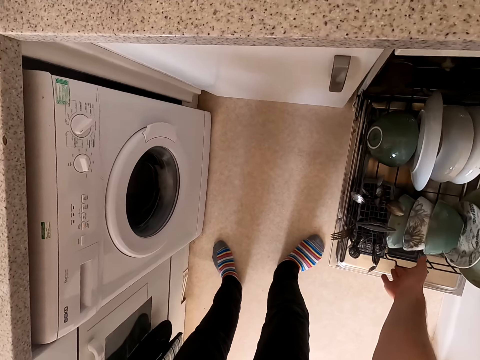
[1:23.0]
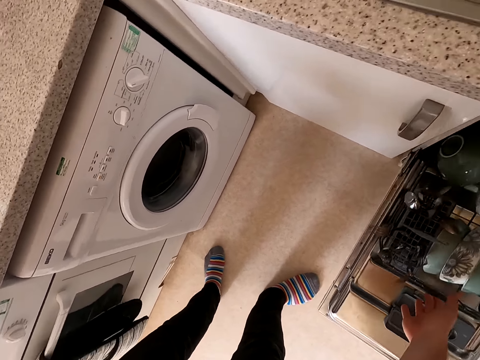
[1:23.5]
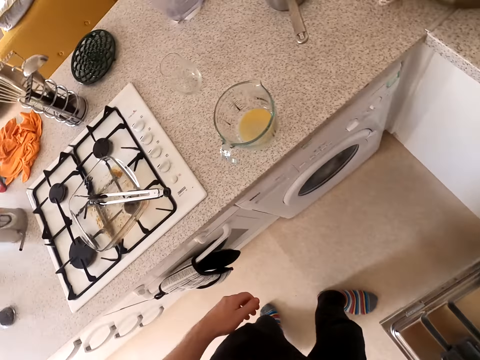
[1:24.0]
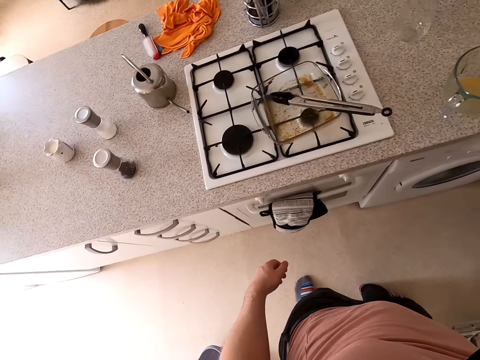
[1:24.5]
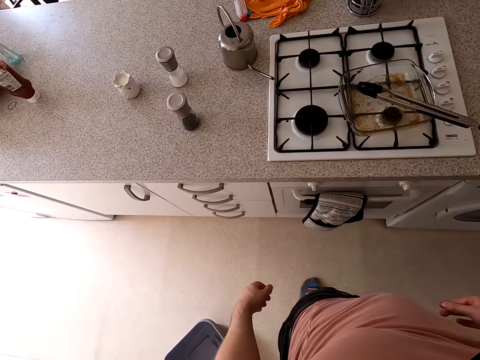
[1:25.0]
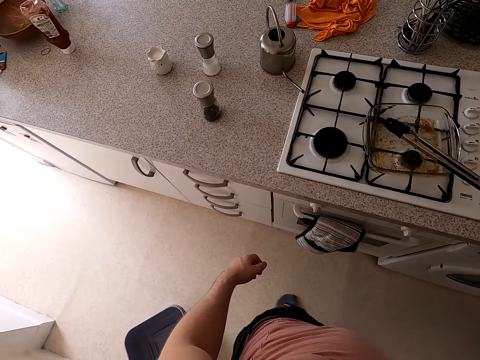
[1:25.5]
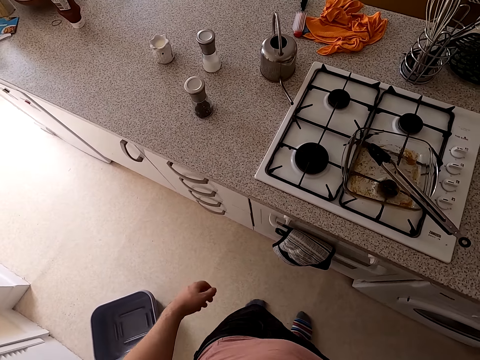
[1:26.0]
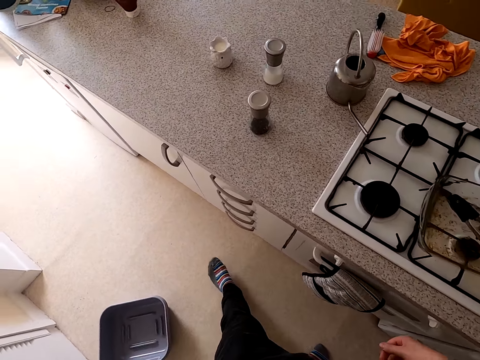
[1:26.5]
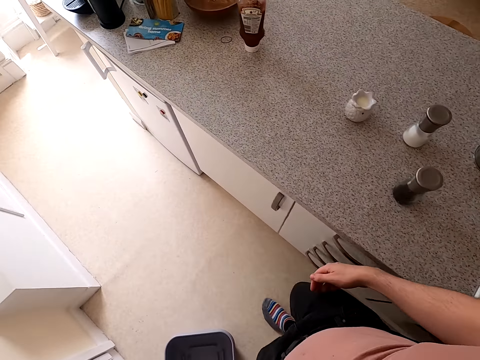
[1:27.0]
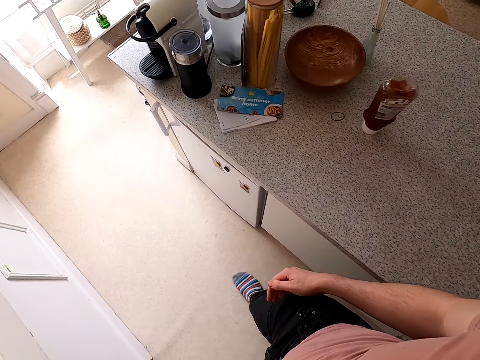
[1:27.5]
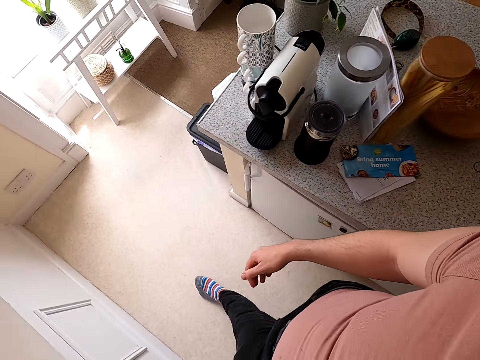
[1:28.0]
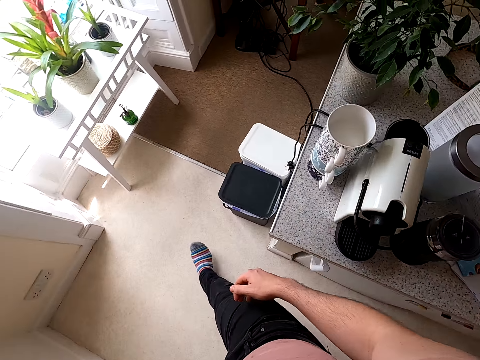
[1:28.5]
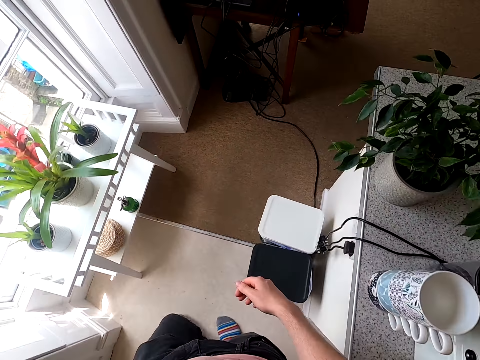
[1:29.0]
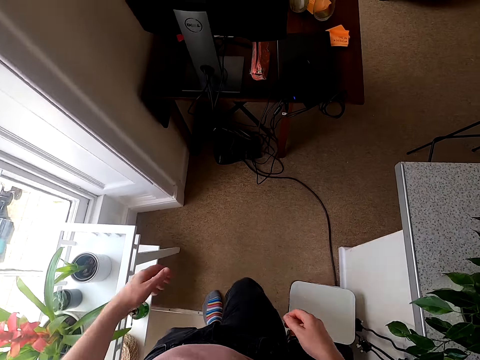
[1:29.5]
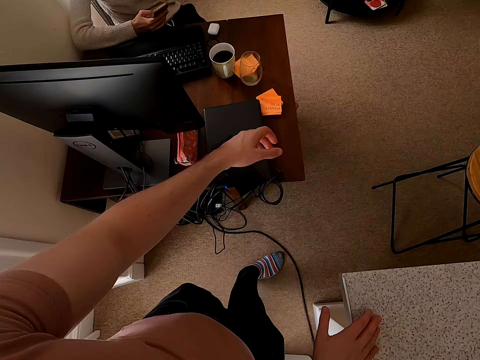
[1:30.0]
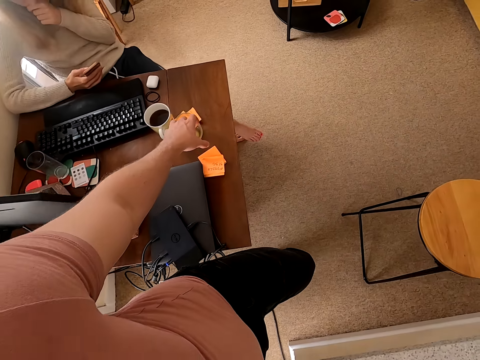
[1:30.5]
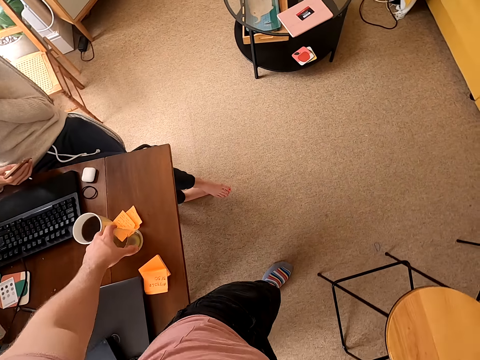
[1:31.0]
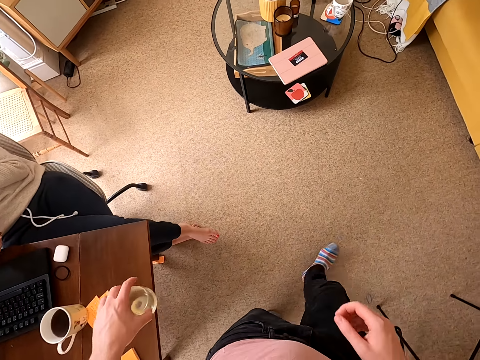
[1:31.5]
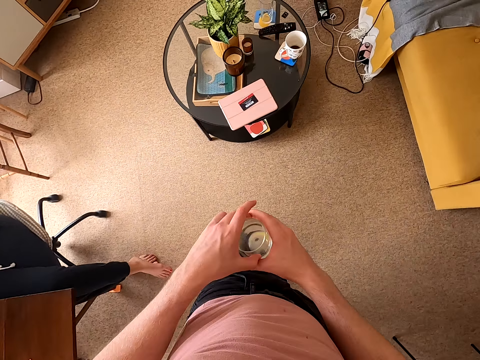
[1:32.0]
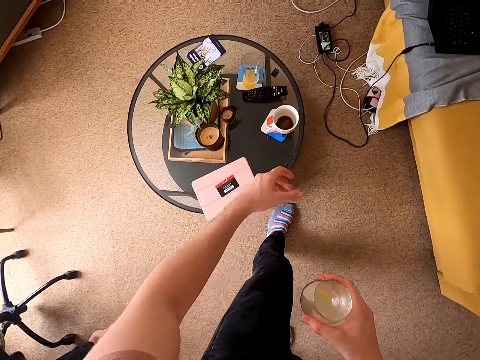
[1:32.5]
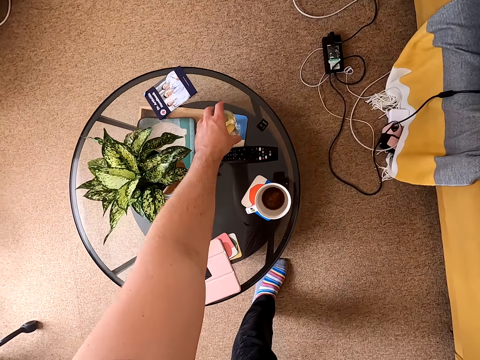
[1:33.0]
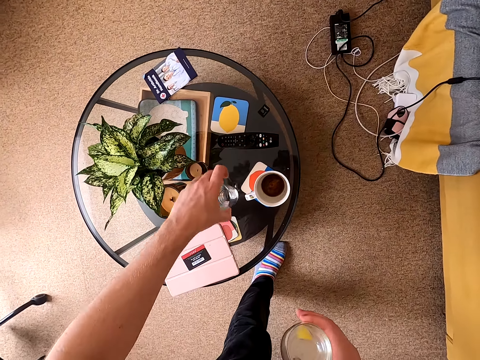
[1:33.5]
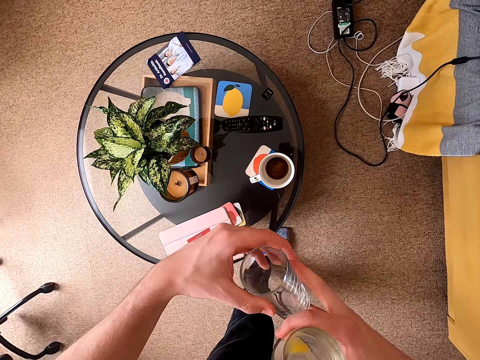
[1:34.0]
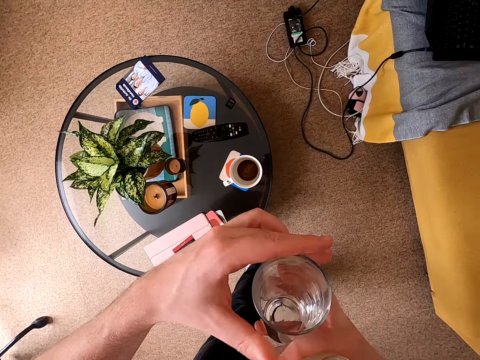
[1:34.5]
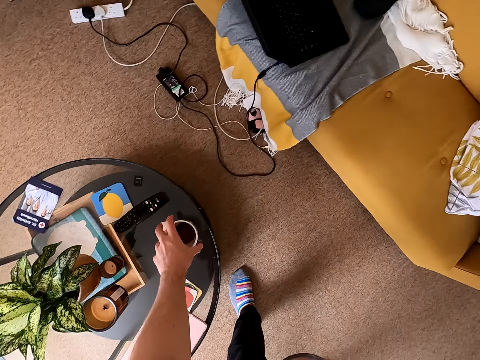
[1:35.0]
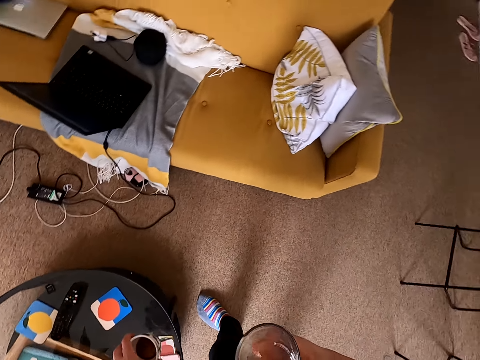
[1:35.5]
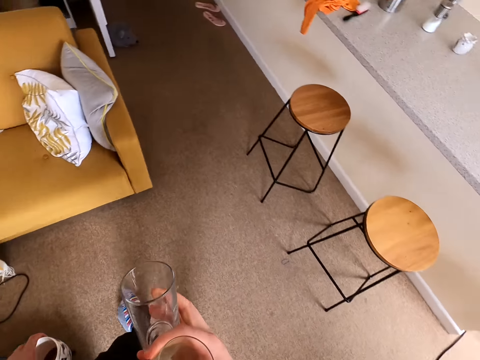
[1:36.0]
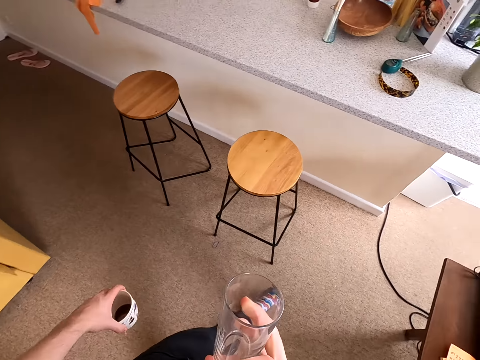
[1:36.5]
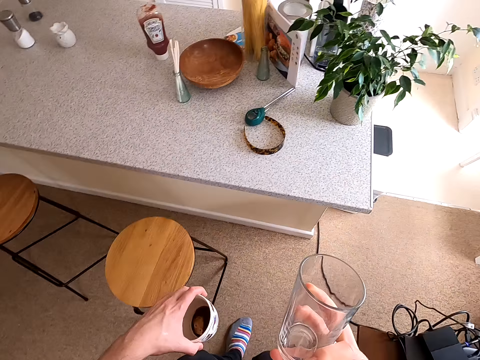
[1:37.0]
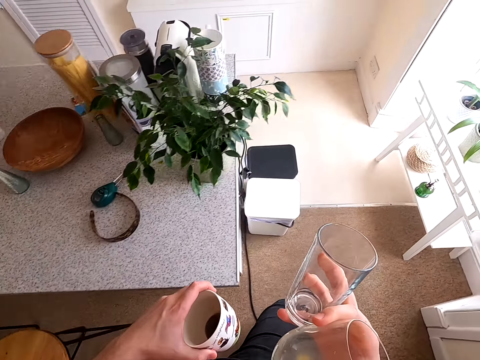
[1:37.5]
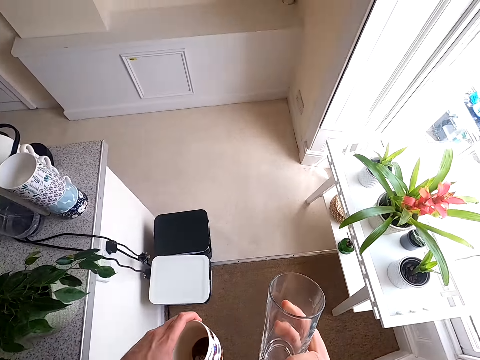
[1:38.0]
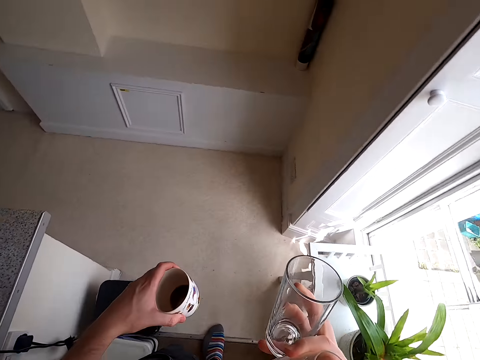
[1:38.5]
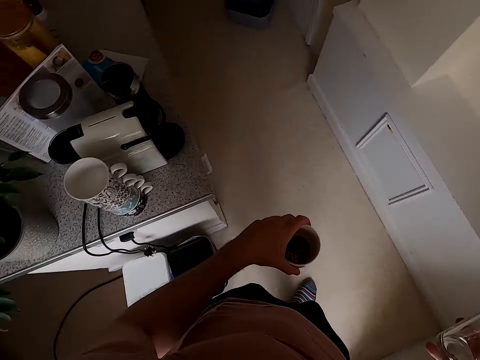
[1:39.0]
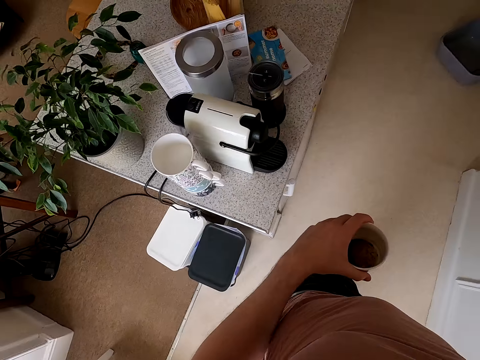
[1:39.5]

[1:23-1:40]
The camera wearer closes the dishwasher. They look around and walk around. They pick up a glass of water. They walk around. They pick up the glass. They pick up a mug. They walk around.

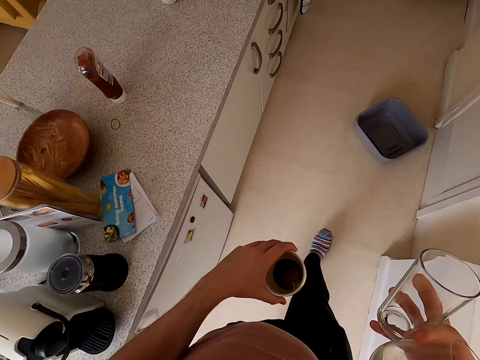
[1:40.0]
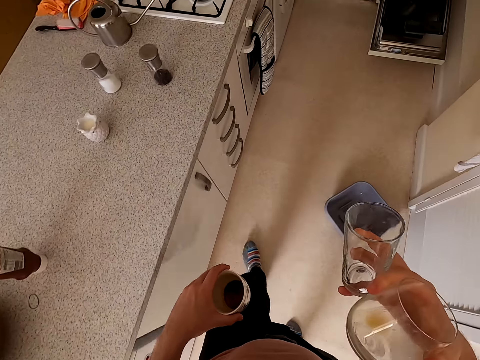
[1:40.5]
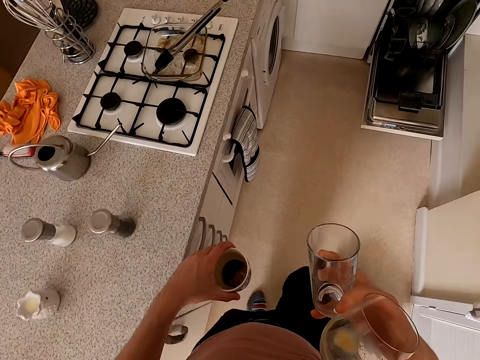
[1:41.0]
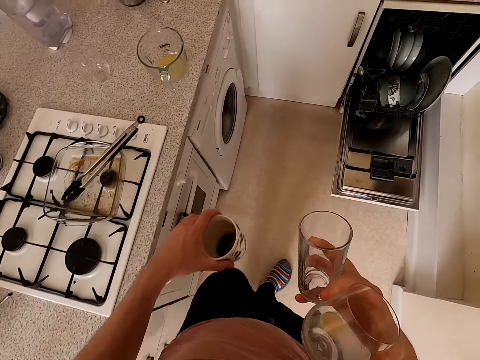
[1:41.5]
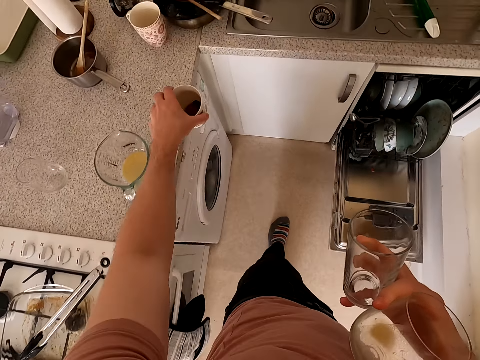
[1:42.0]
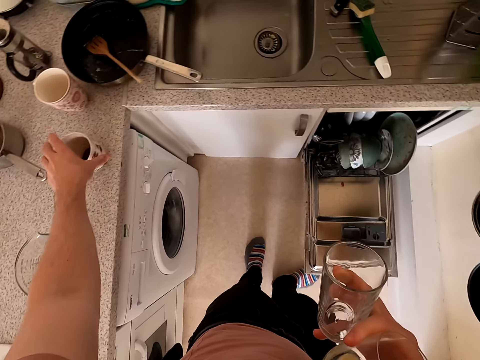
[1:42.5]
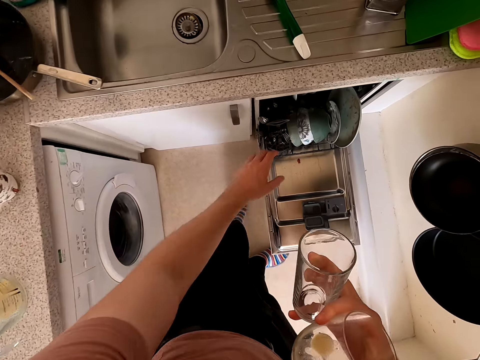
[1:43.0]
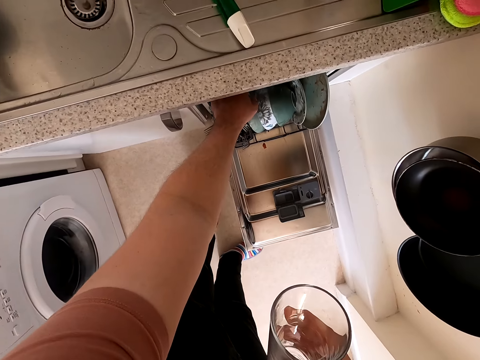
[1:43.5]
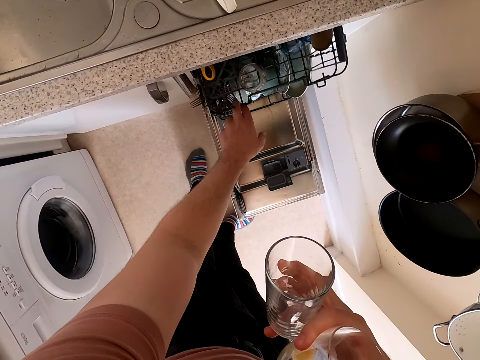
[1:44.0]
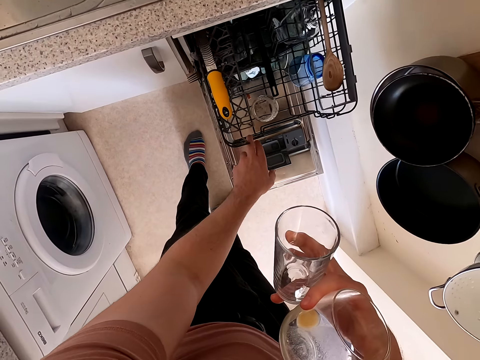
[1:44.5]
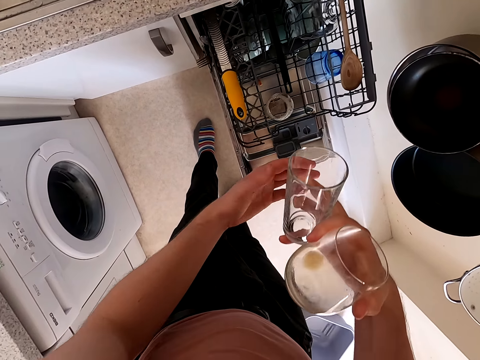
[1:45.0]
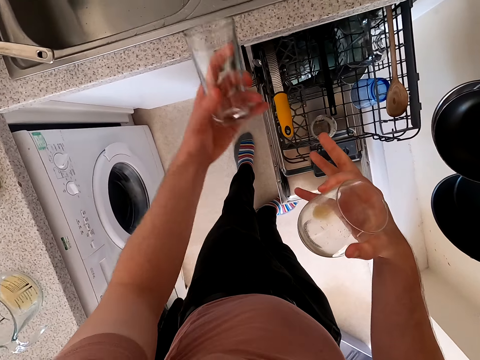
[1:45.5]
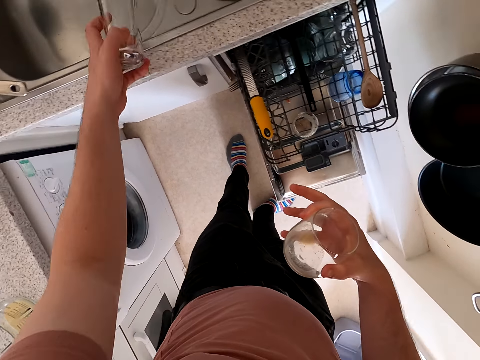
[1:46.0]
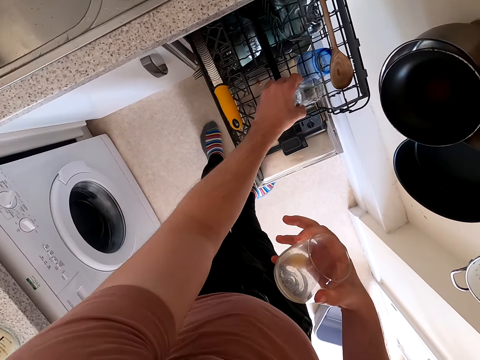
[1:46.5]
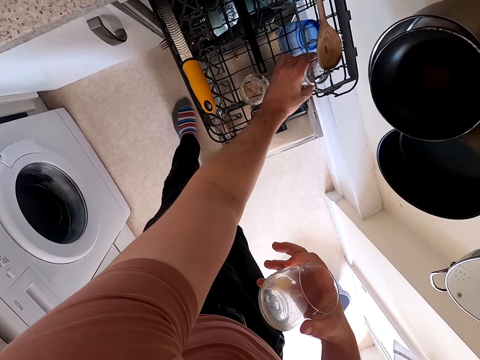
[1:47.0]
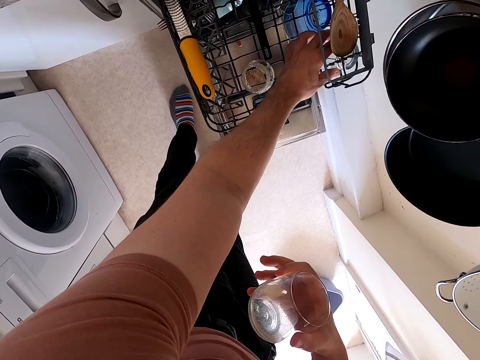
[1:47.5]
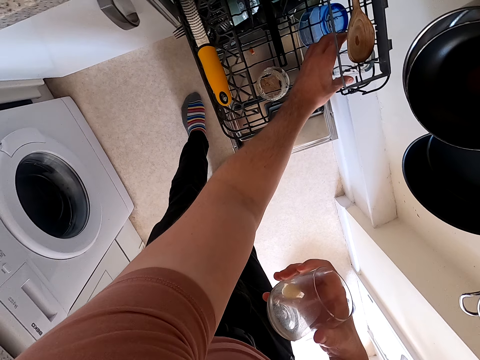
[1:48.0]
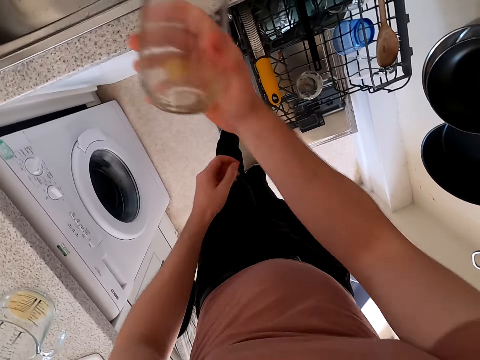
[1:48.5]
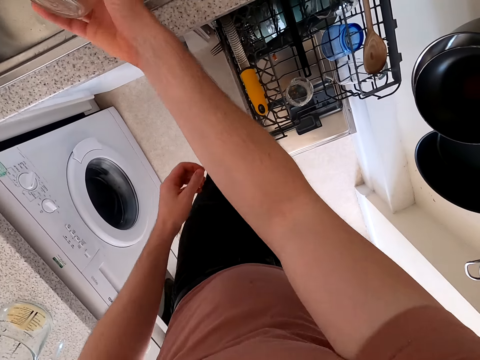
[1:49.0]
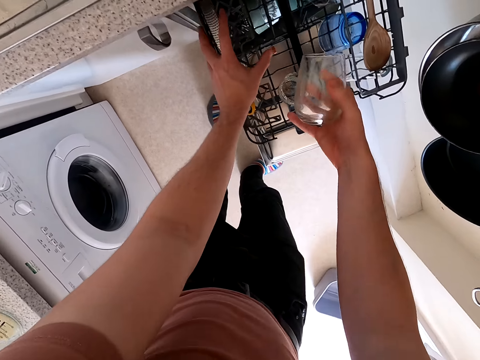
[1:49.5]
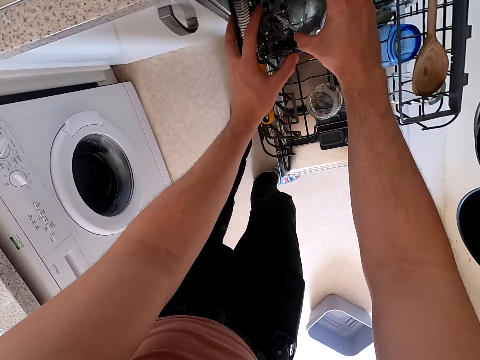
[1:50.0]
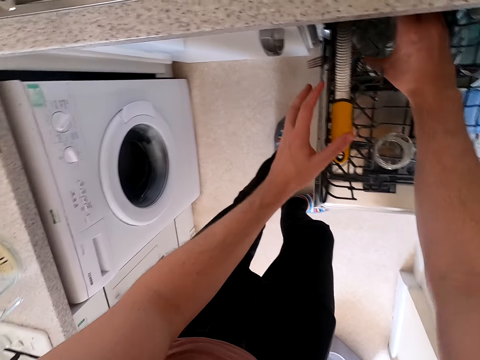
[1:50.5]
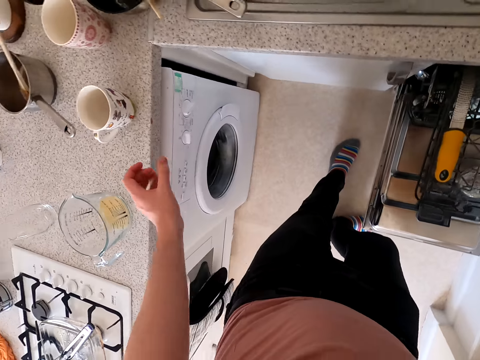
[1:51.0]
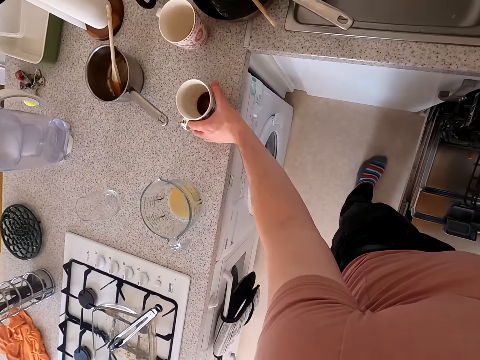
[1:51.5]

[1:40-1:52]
The camera wearer puts the mug down. They pull out a dishwasher rack. They put the glass in the rack.
